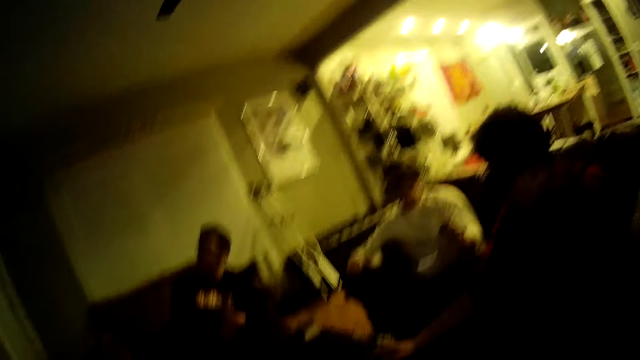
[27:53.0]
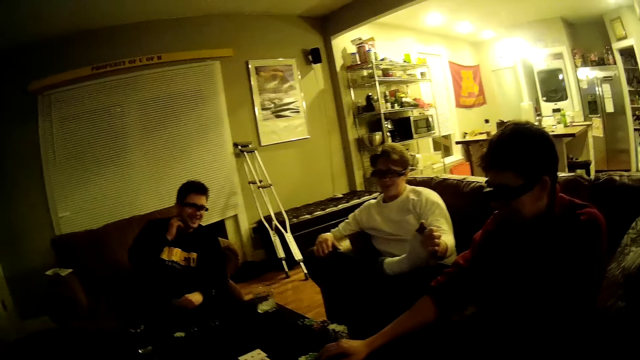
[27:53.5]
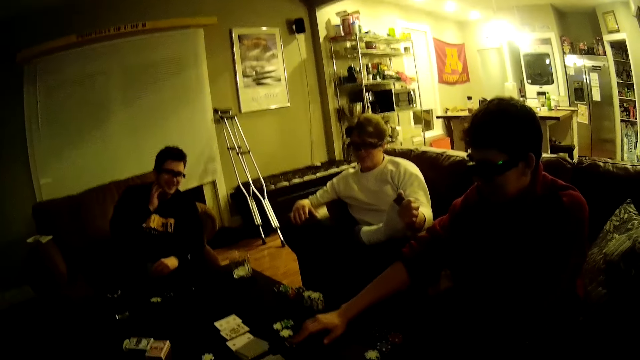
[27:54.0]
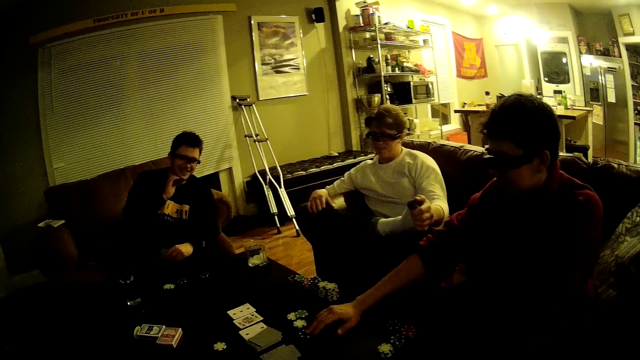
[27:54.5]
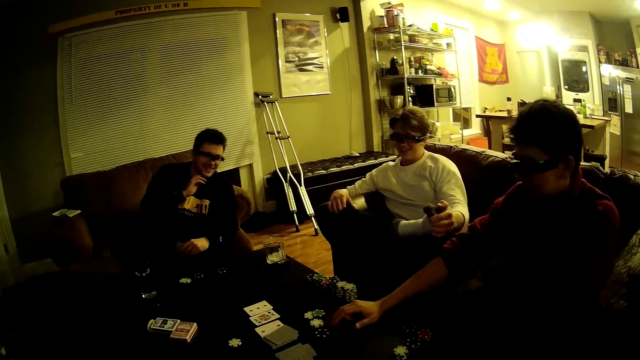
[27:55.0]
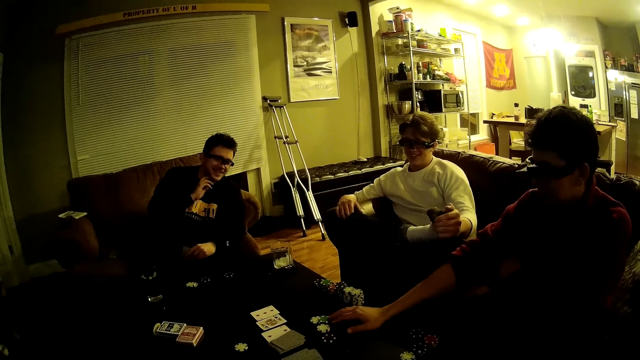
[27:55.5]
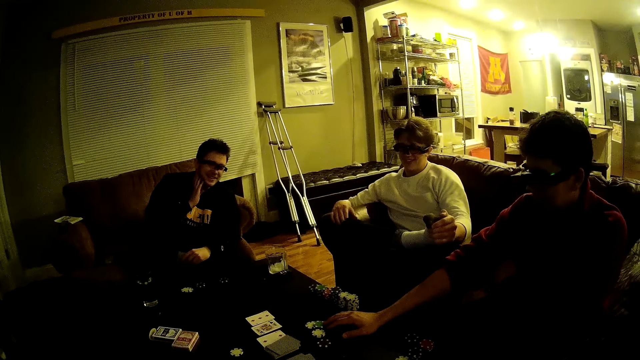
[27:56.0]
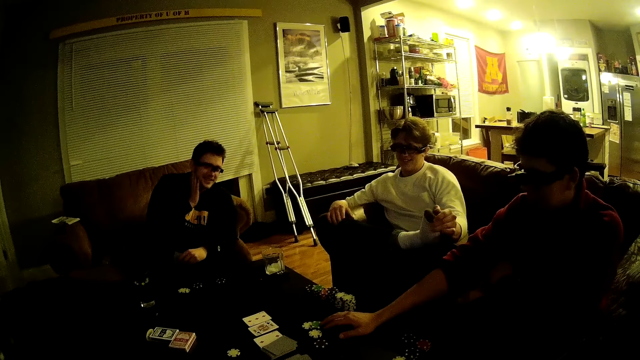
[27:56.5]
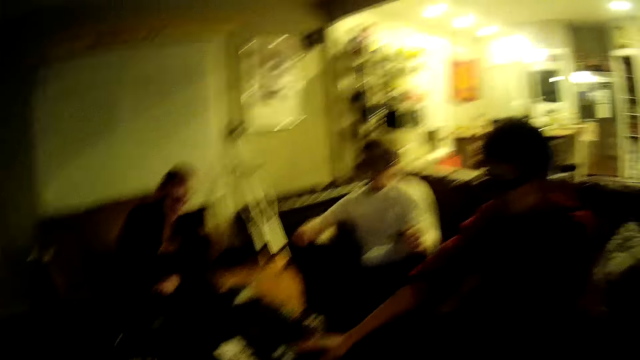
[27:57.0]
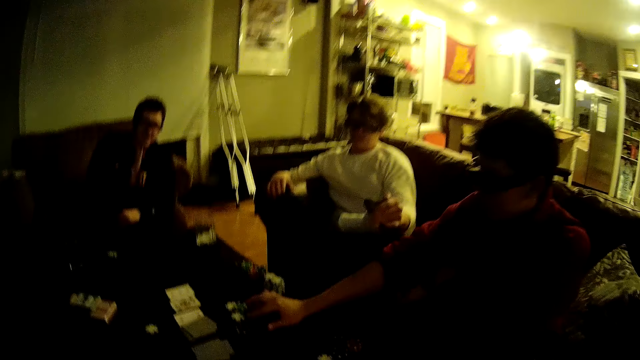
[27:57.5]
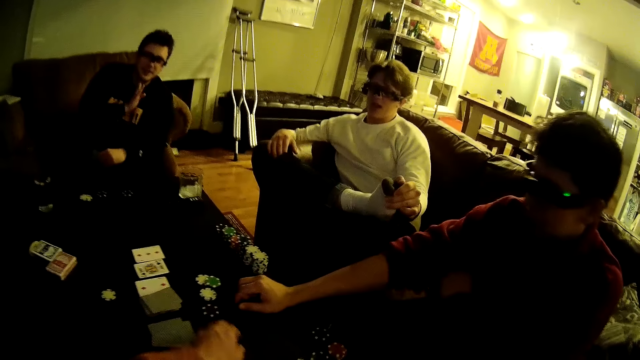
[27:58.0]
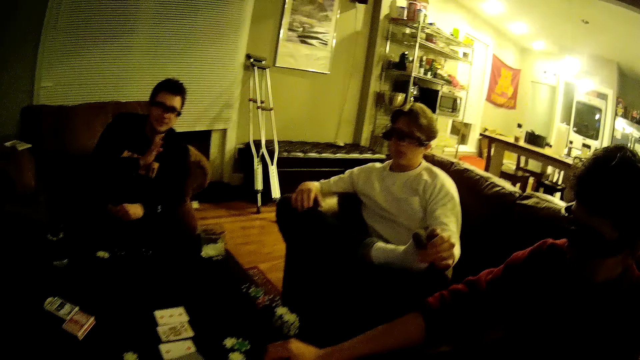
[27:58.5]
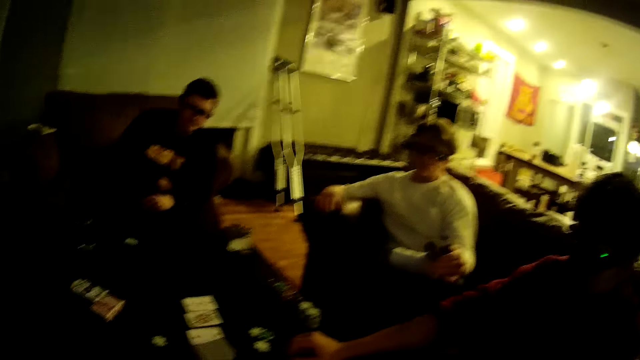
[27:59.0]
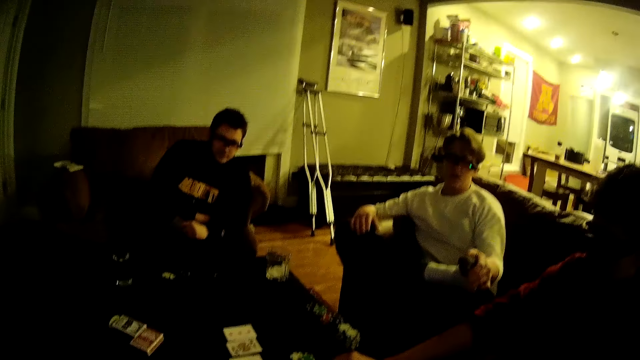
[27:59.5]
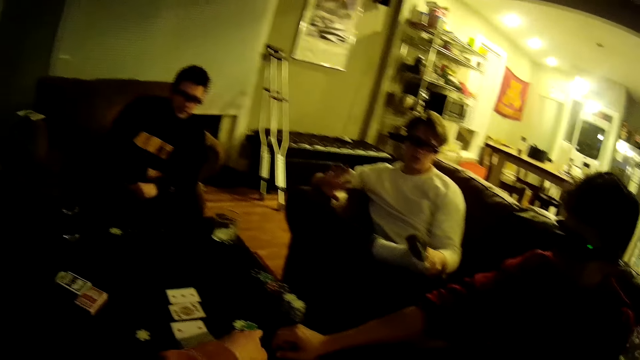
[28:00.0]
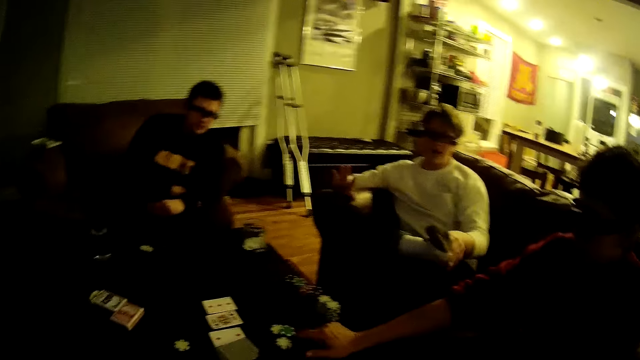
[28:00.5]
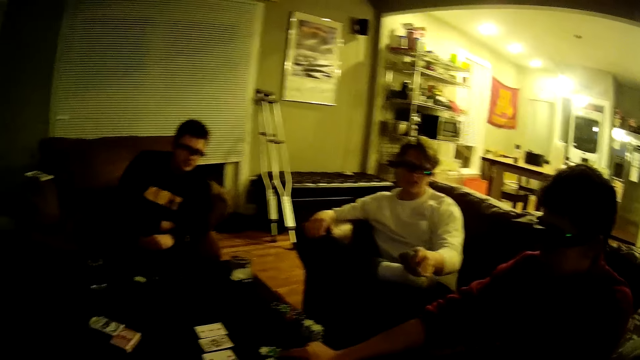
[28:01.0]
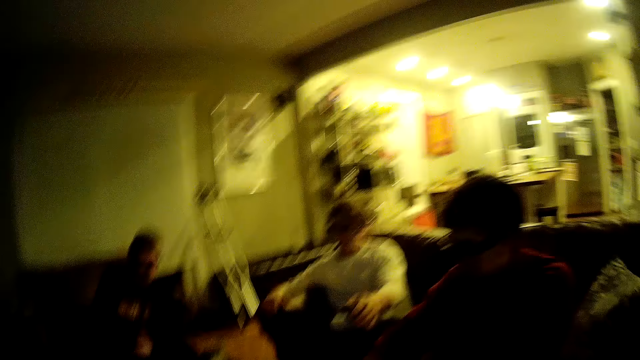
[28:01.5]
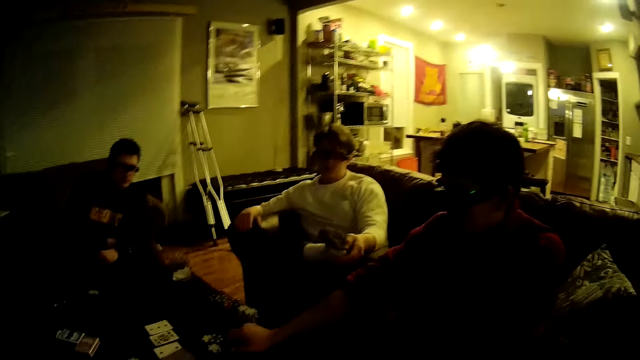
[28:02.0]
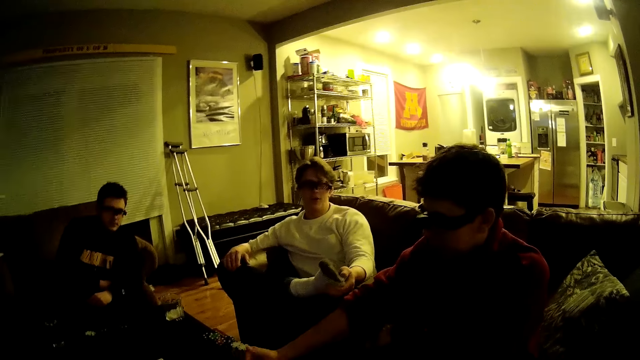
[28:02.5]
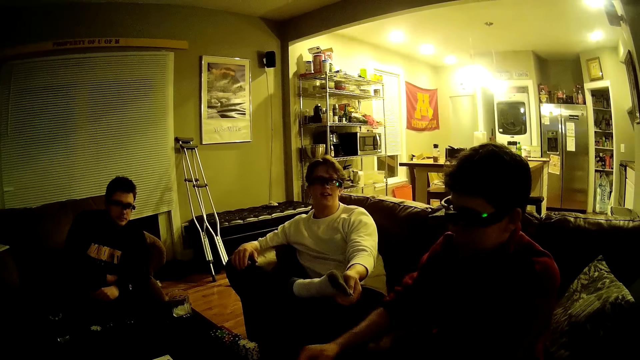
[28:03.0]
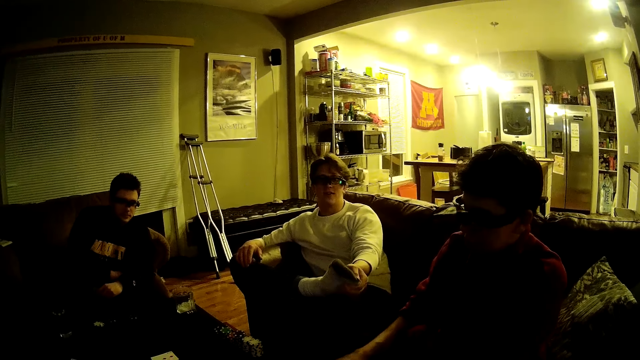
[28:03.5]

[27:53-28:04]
A man touches some poker chips on the table with his right hand. The camera wearer converses with three men. He pulls a poker chip on the table with his left hand. He grabs a chip. He converses with the three men. He converses with them again.

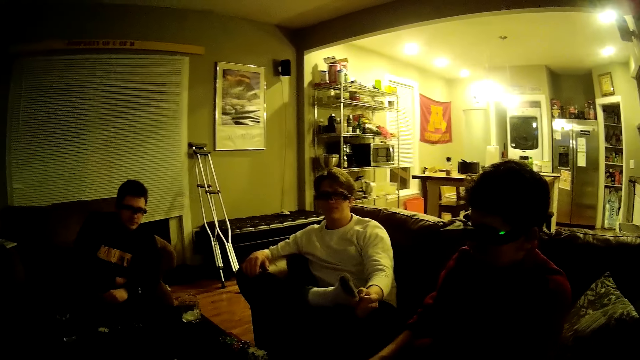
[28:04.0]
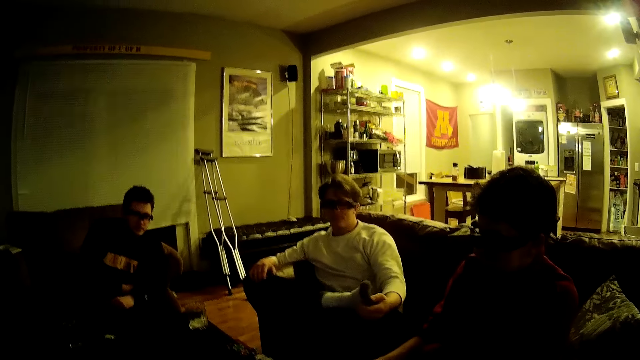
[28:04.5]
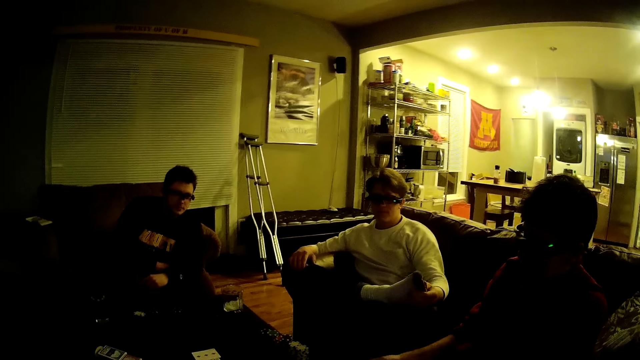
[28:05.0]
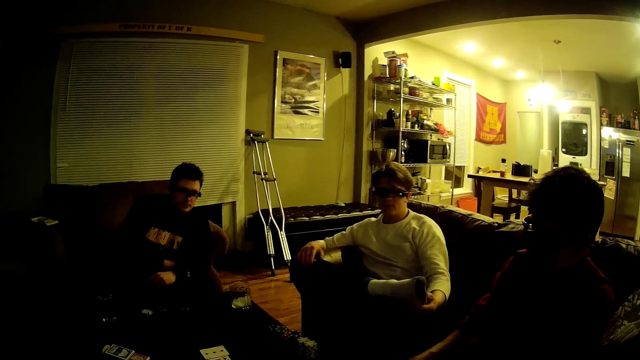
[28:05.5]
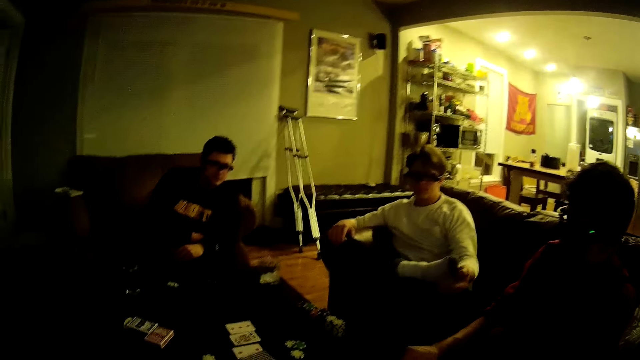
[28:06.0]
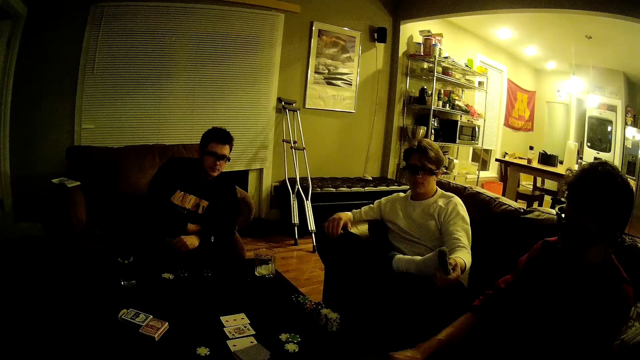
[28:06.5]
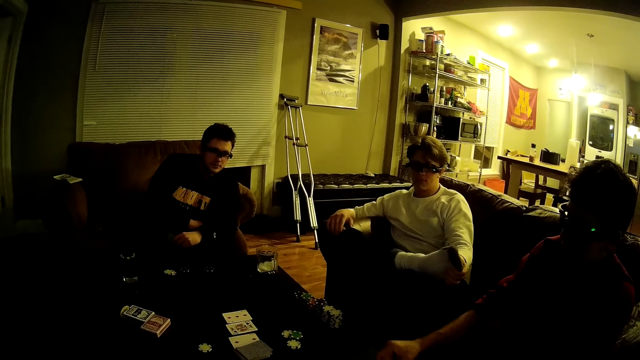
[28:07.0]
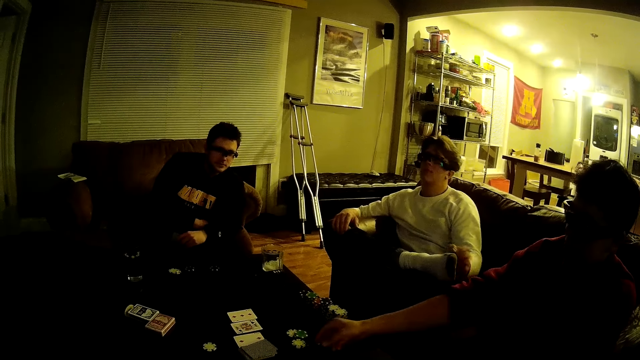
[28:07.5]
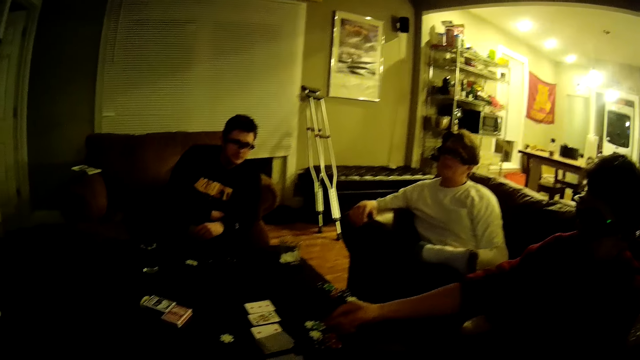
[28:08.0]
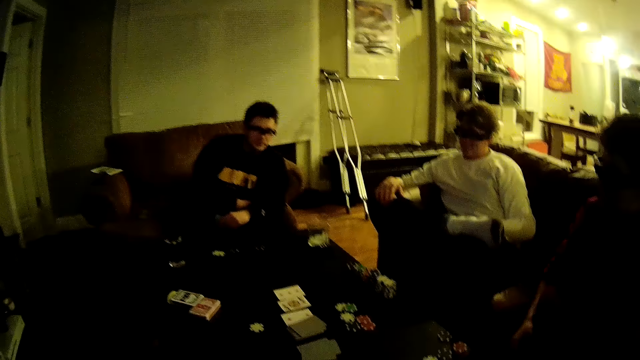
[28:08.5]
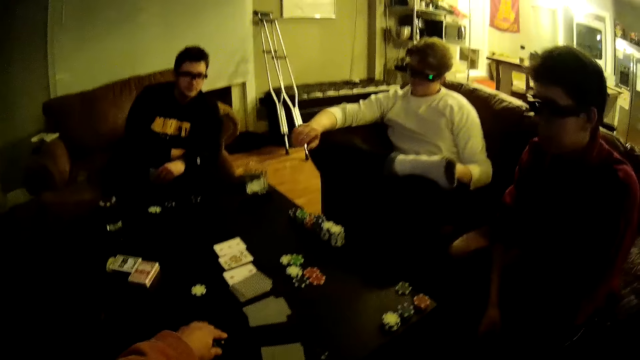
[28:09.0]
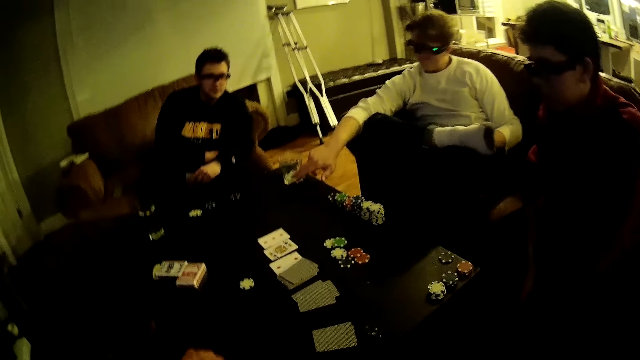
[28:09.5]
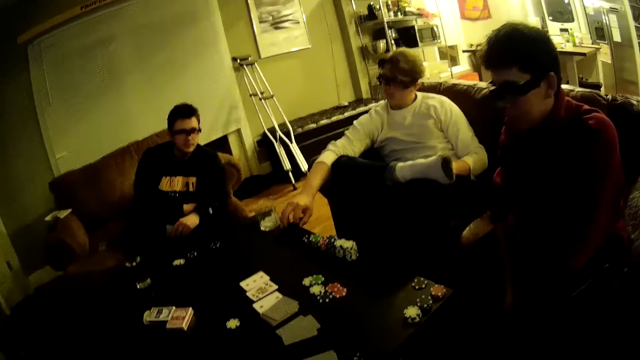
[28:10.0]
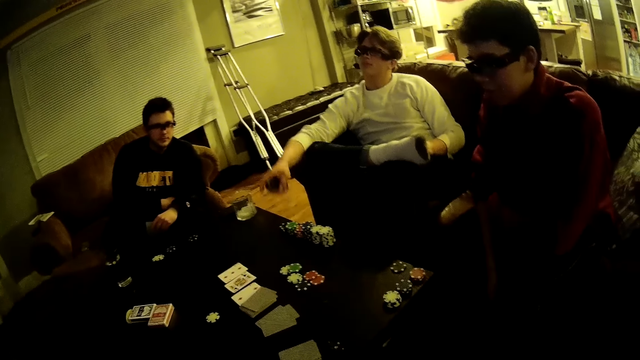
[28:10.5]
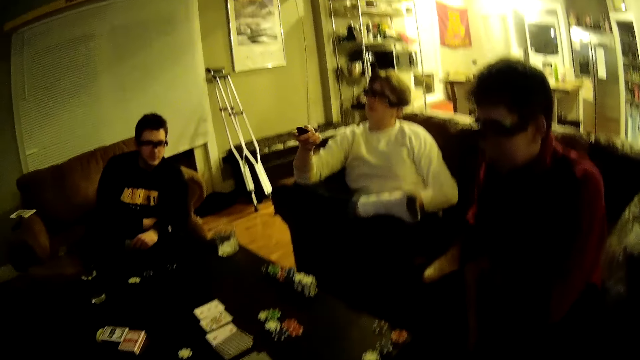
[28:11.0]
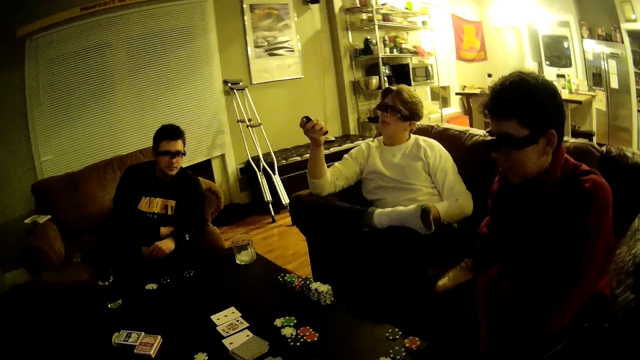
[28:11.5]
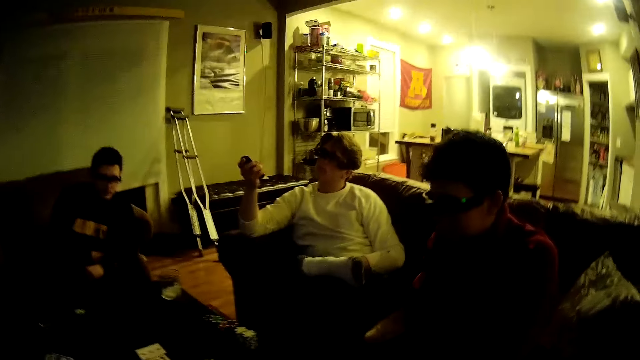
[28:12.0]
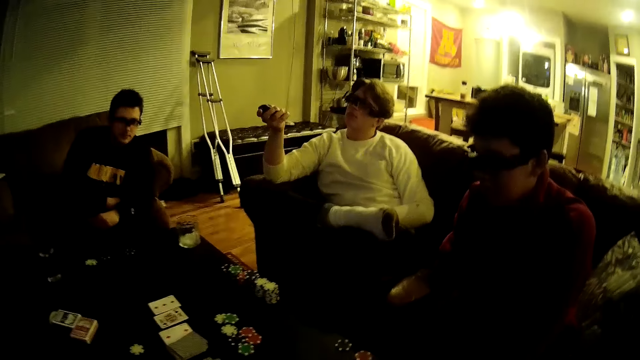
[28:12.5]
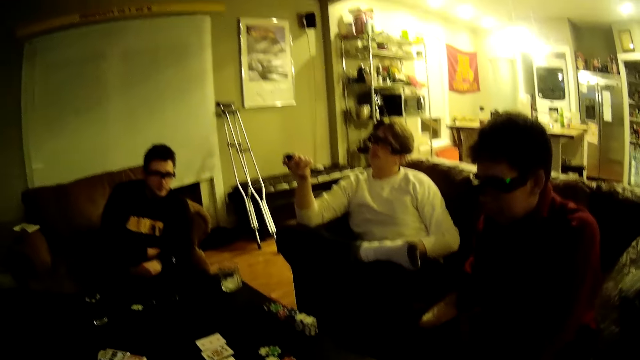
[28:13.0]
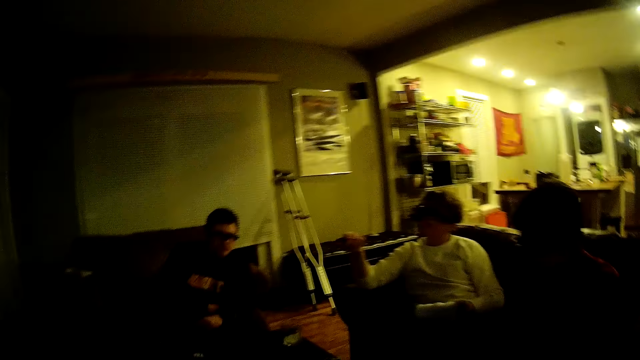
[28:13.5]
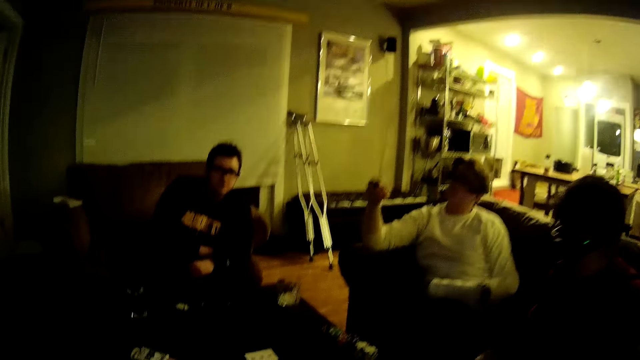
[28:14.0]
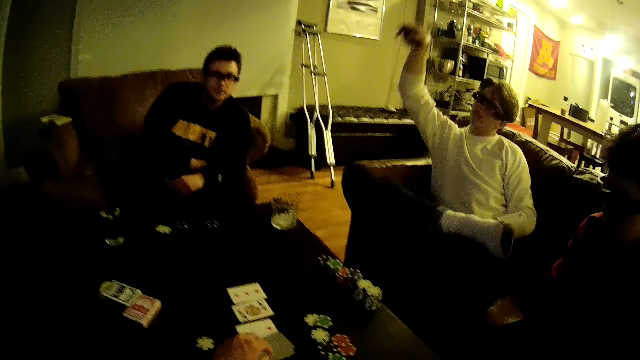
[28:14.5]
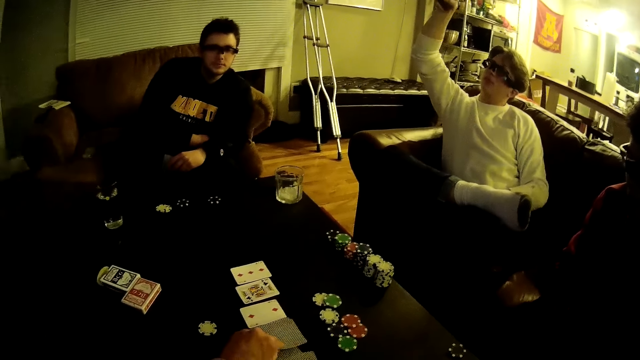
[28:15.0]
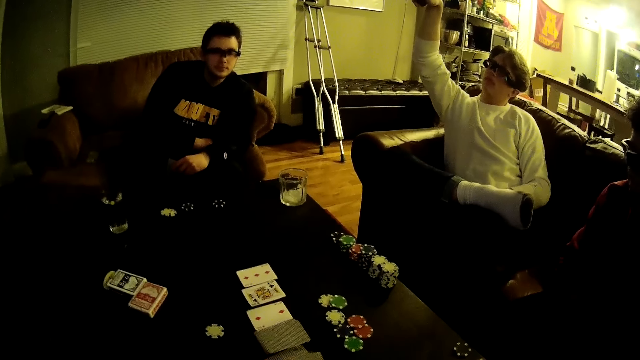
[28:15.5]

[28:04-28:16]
A man picks up some poker chips from the table with his right hand and drops the poker chips in his right hand on the table. The camera wearer picks up a poker chip on the table with his left hand. Another man picks up a remote control on the table with his right hand and operates the remote control with his right hand. The camera wearer moves a card on the table with his left hand. He grabs cards.
